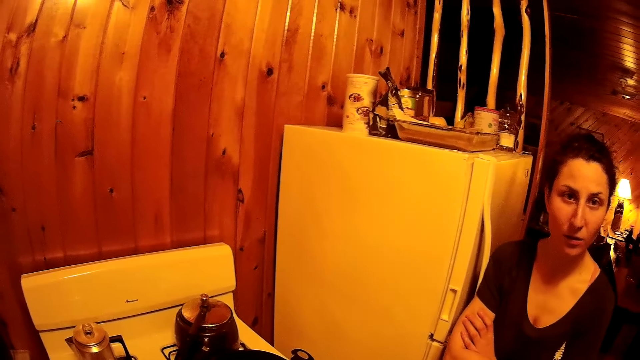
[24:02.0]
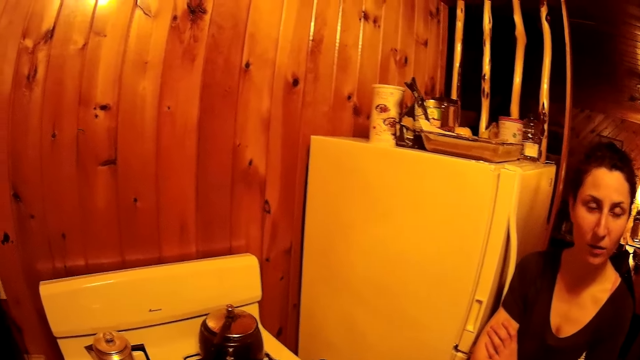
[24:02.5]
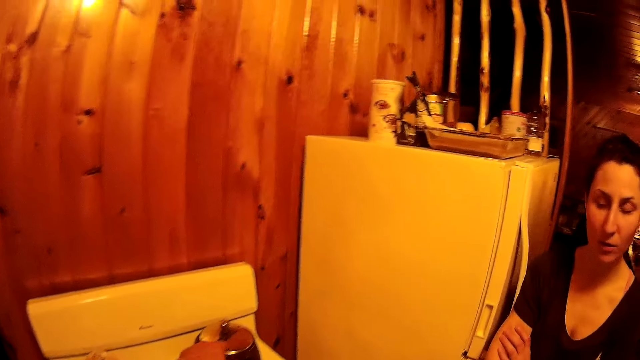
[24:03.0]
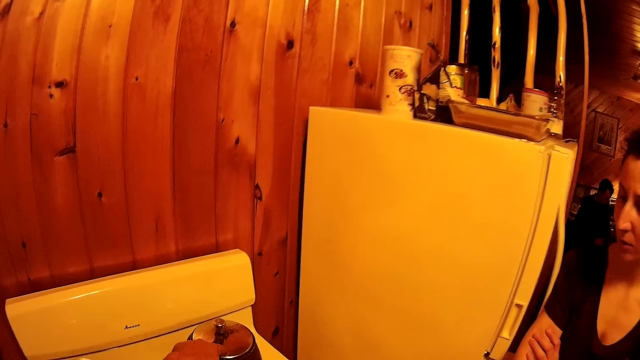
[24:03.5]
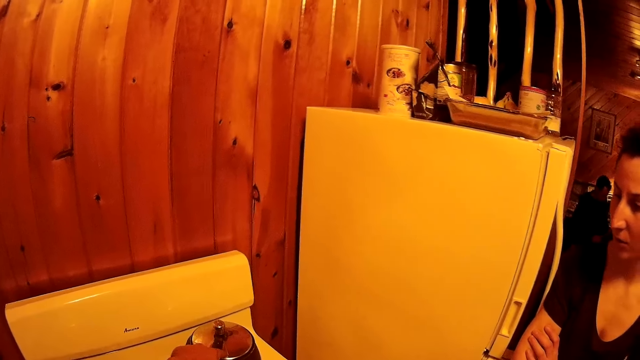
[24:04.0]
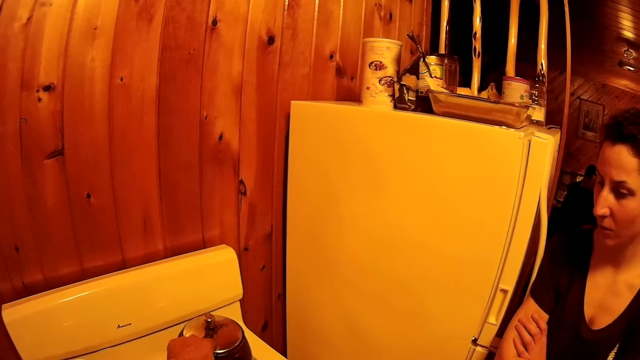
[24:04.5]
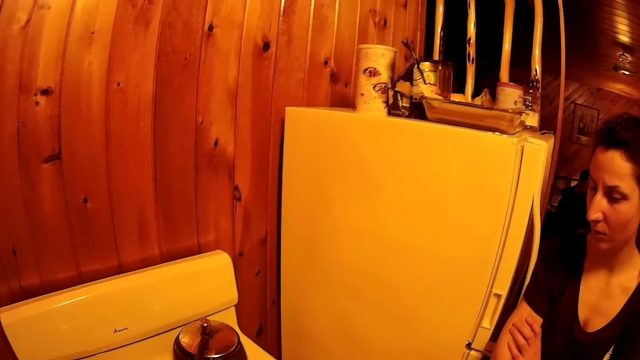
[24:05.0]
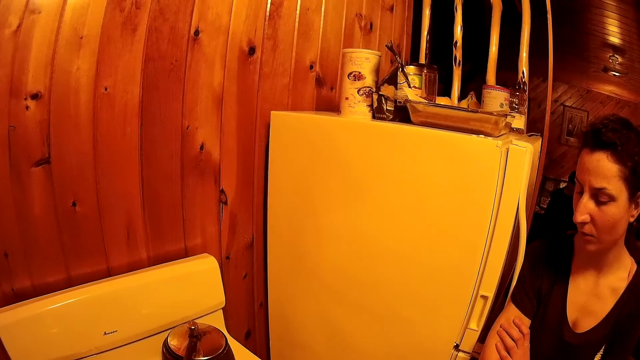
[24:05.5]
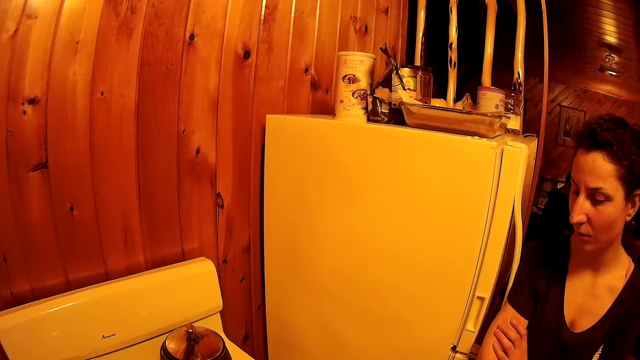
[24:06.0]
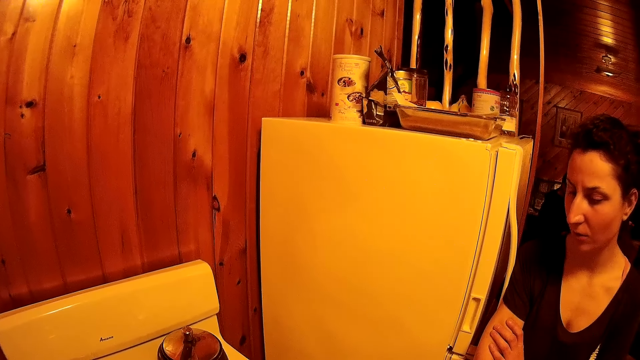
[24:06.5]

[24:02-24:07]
The camera wearer touches the cooking pot lid.

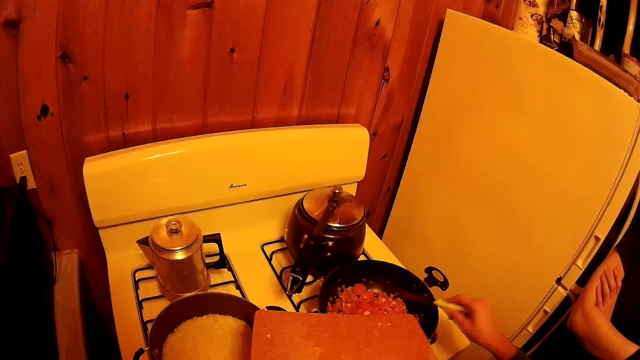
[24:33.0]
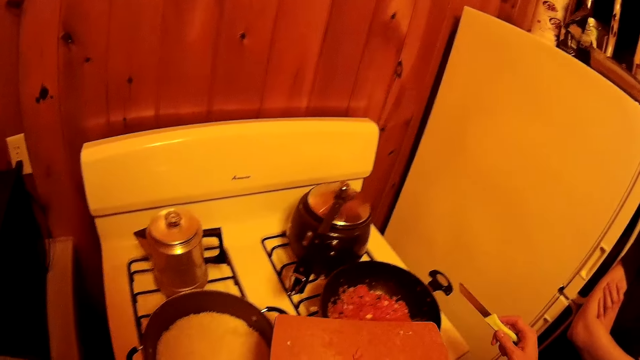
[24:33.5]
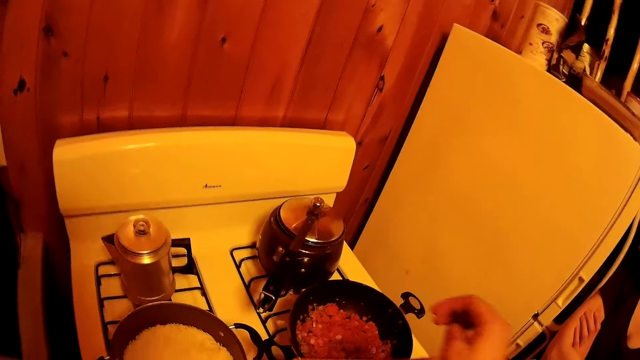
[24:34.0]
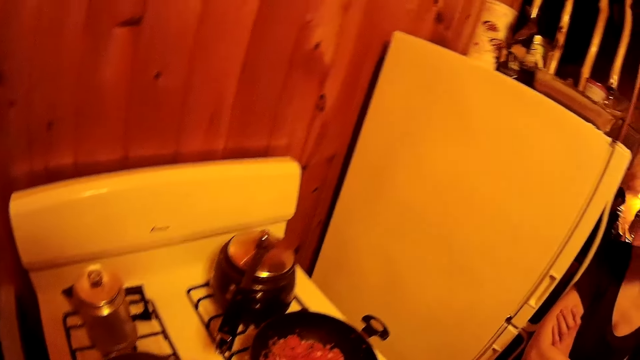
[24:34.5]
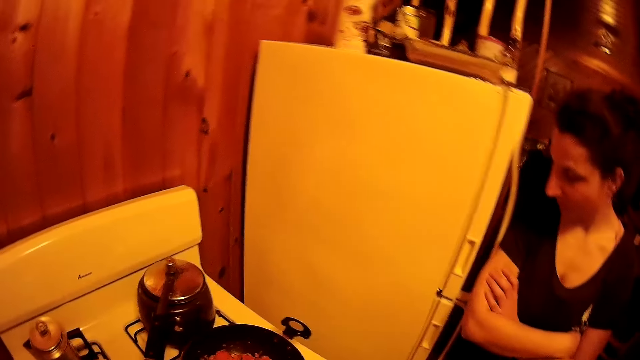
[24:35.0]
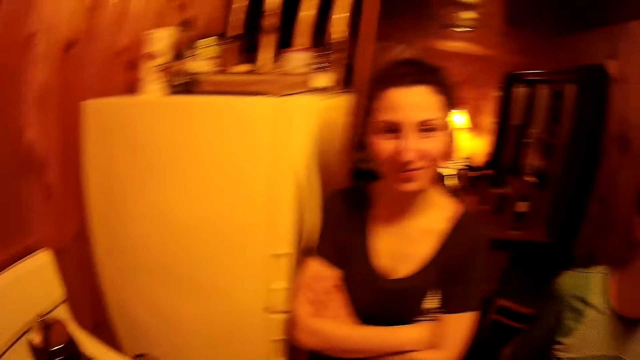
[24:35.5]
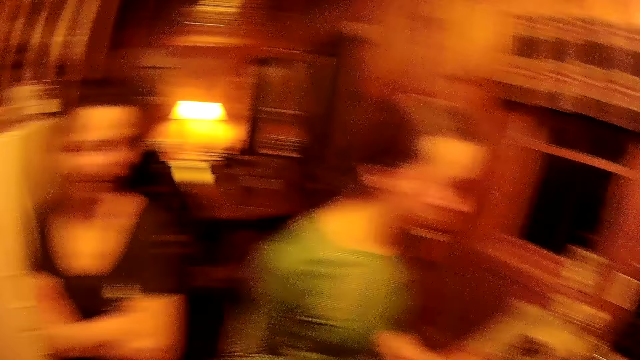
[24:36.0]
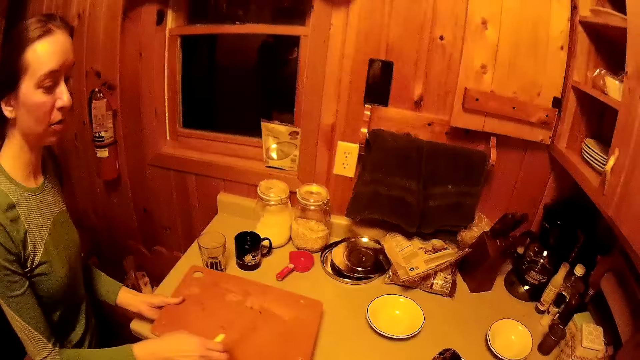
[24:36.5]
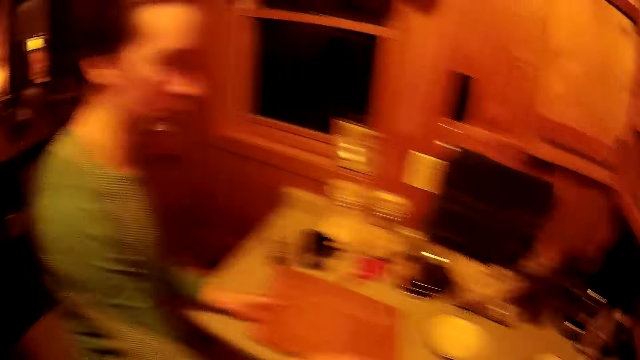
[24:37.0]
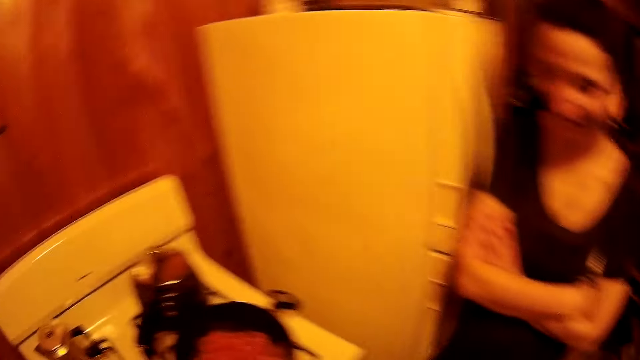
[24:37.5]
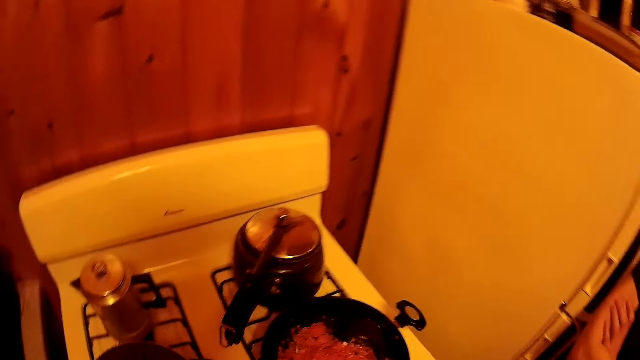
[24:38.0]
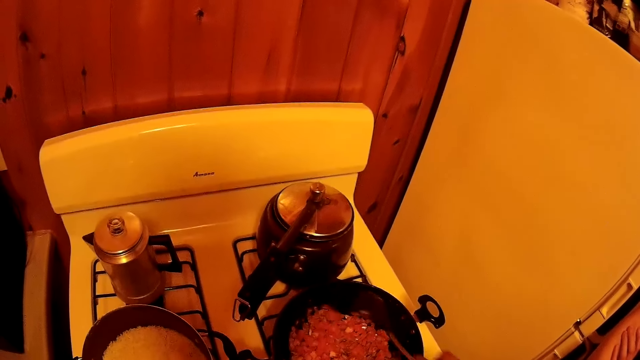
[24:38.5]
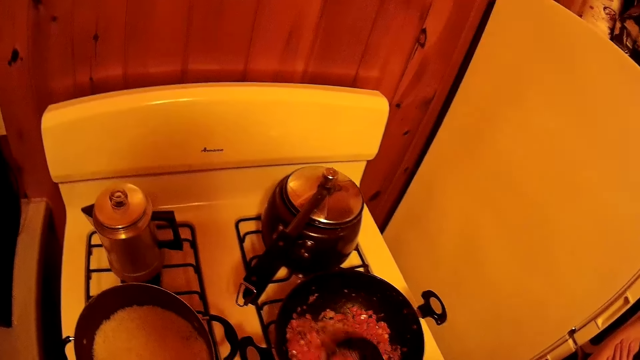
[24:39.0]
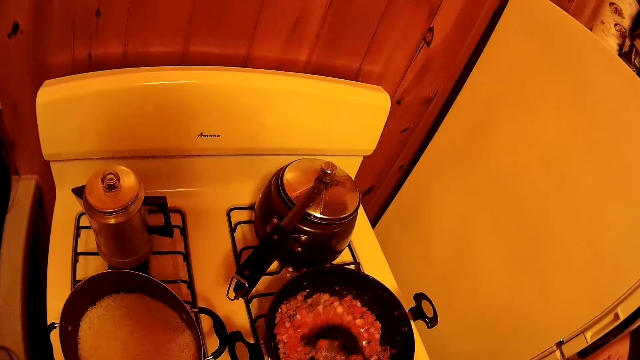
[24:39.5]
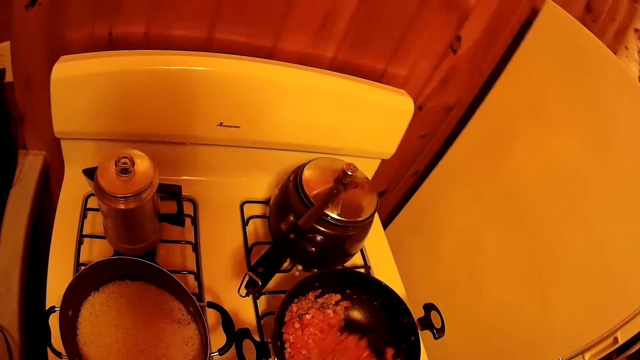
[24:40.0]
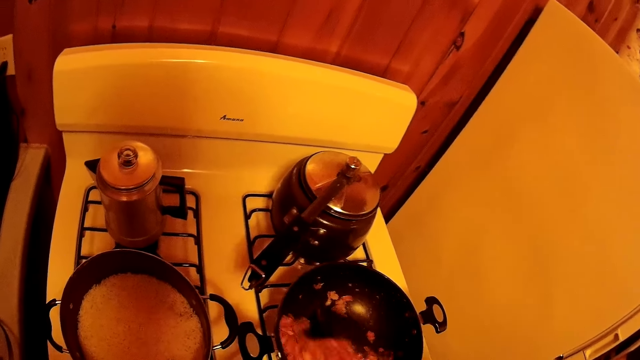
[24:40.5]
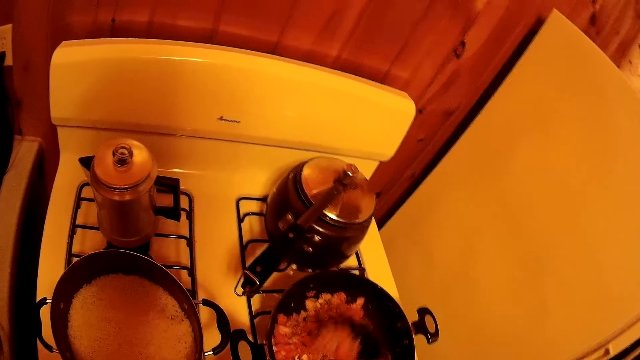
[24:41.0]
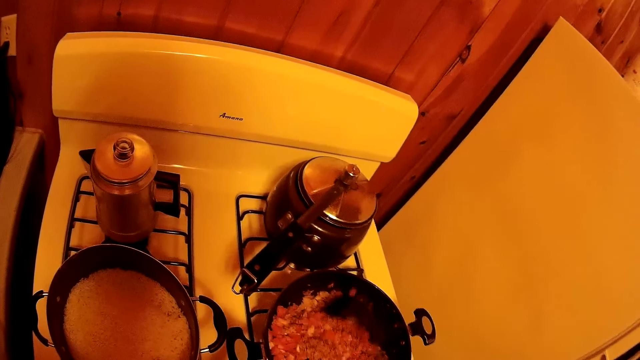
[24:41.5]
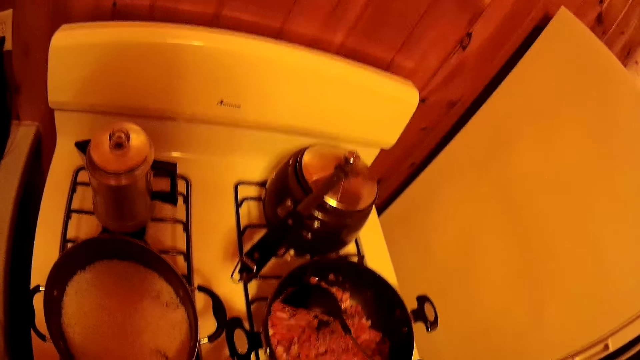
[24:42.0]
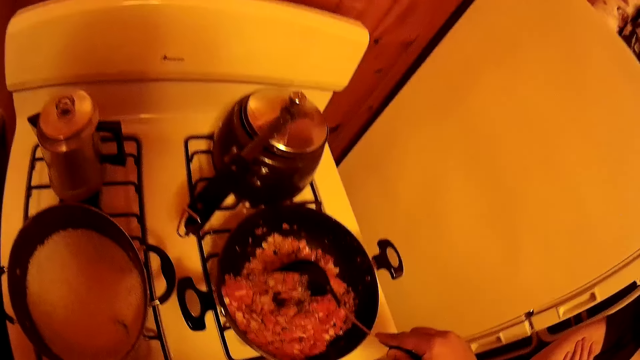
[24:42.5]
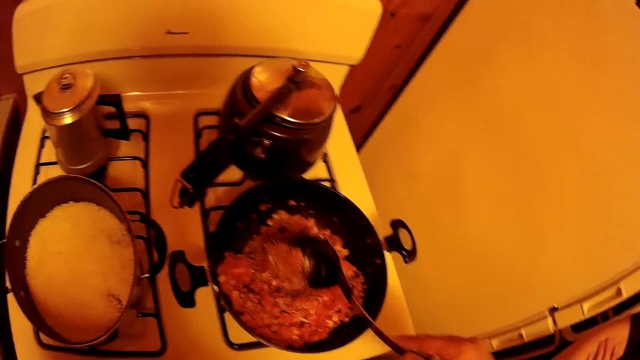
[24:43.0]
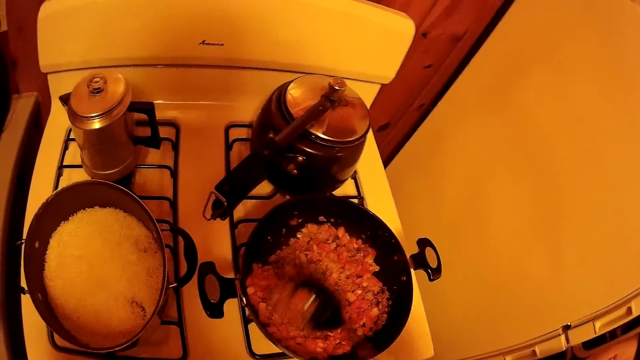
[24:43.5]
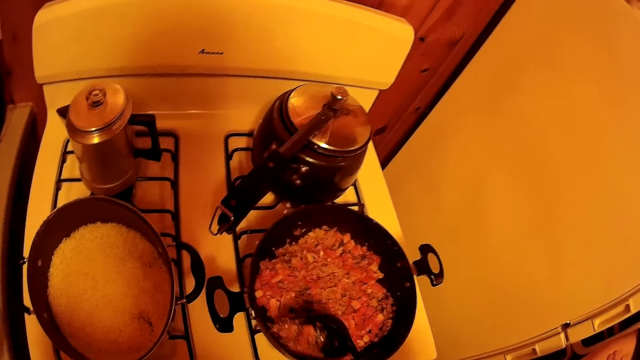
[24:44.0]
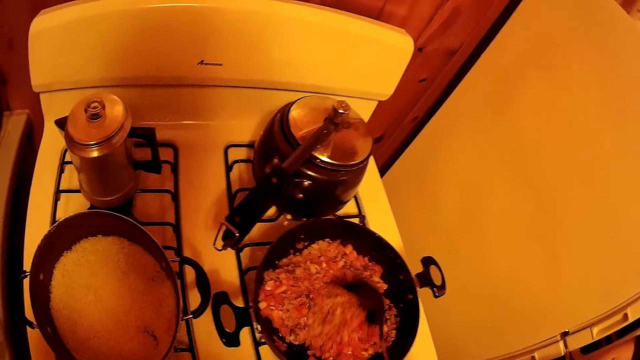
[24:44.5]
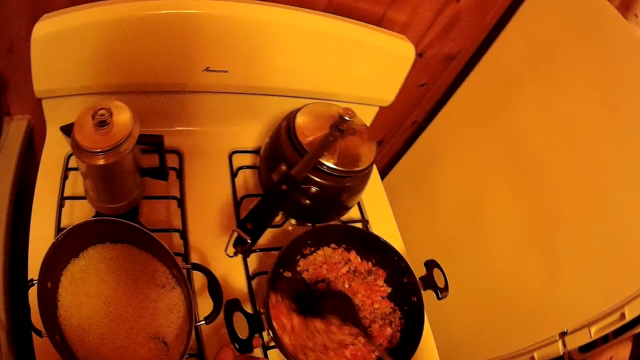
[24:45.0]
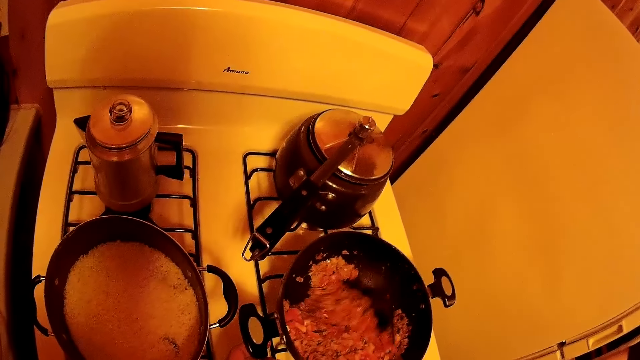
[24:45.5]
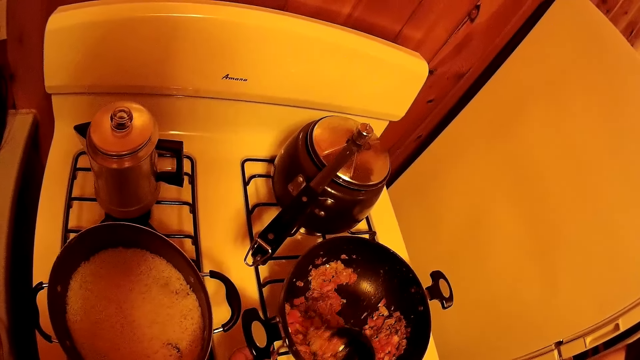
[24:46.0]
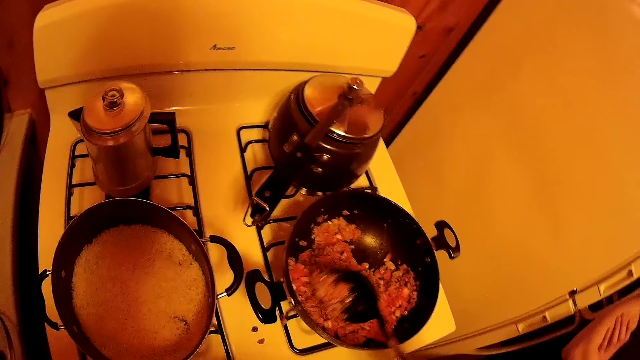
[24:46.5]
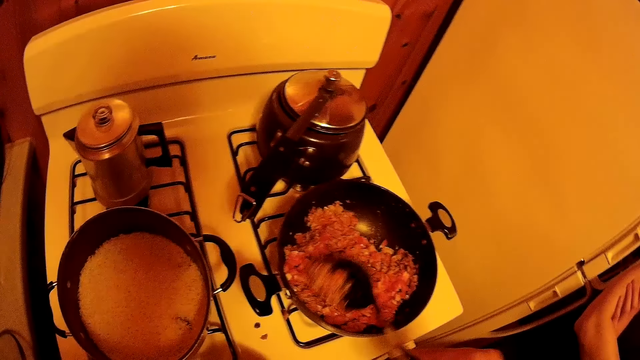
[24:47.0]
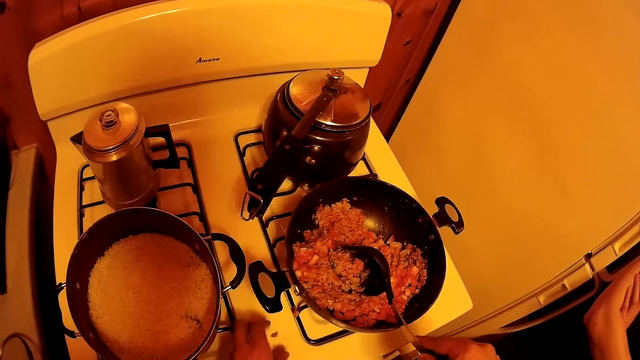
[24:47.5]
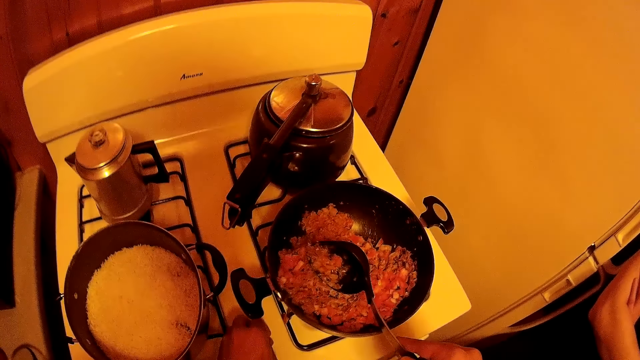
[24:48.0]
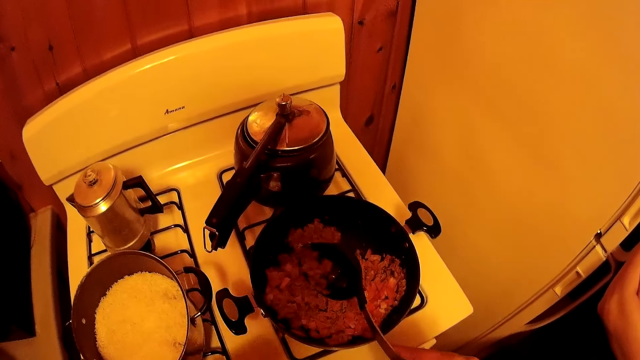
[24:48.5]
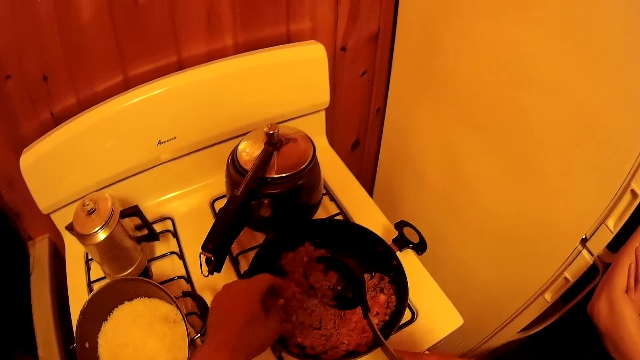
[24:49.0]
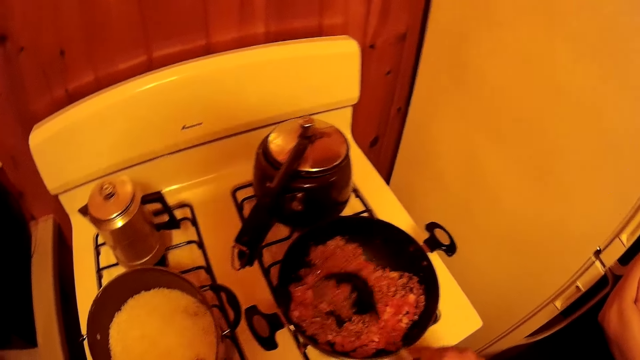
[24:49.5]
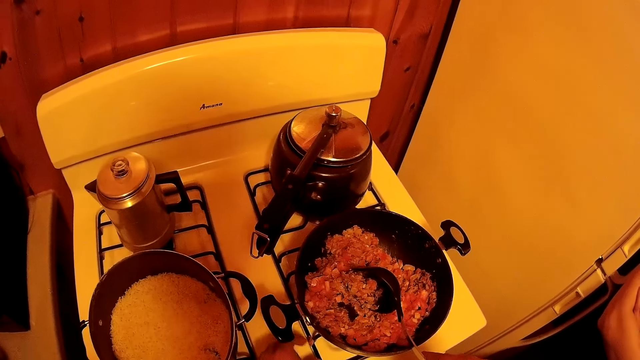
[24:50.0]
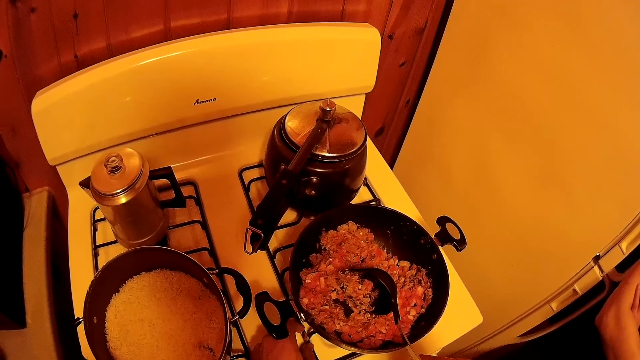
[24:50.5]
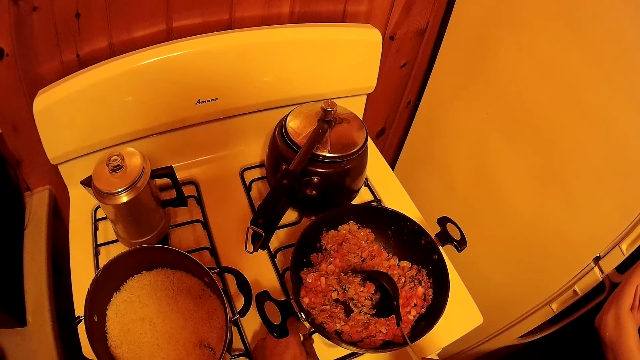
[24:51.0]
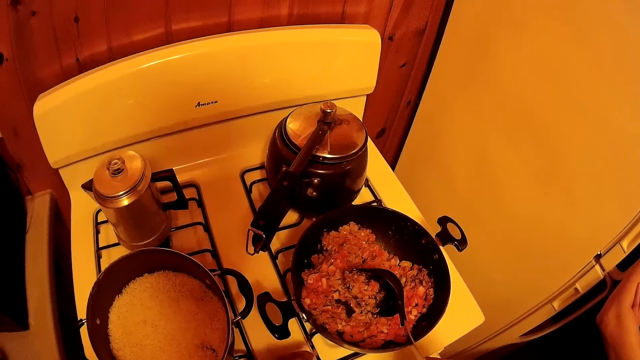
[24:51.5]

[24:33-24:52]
The camera wearer walks around the room. They pick up a spoon from the kitchen worktop. They turn to the cooker. They stir the stew on the cooking pan. They pick up the tomatoes on the cooker and drop the tomatoes in the cooking pan. They hold the cooking spoon on the cooking pan. They stir the ingredients. They pick up the tomatoes from the cooker.
